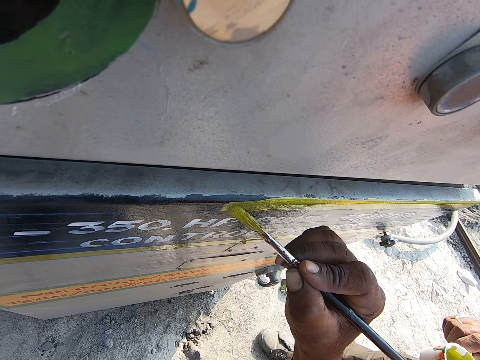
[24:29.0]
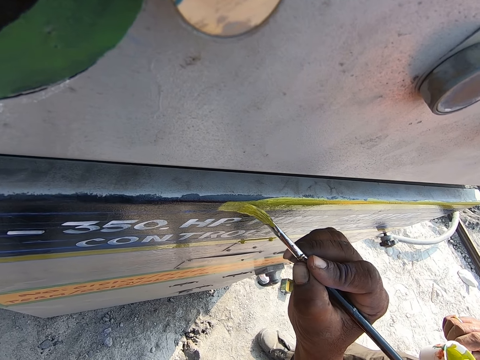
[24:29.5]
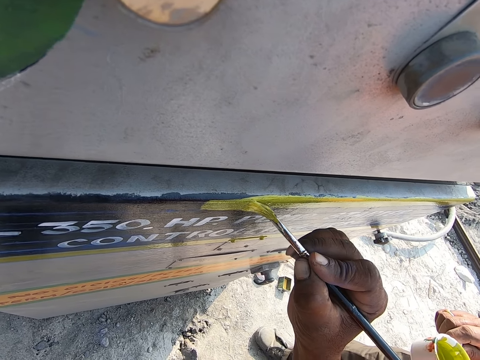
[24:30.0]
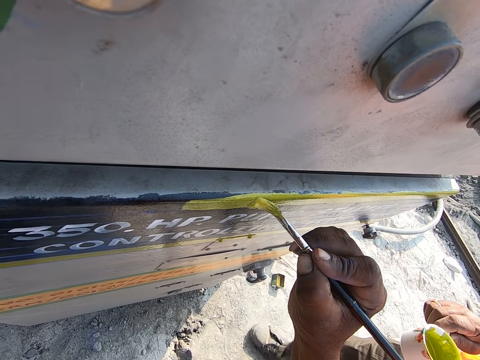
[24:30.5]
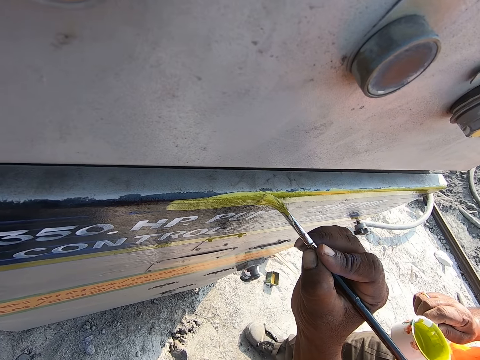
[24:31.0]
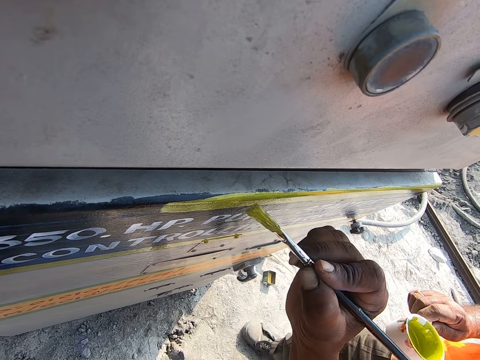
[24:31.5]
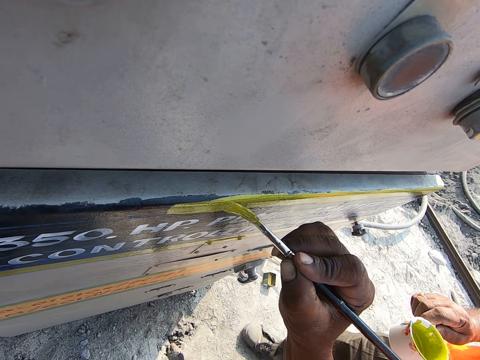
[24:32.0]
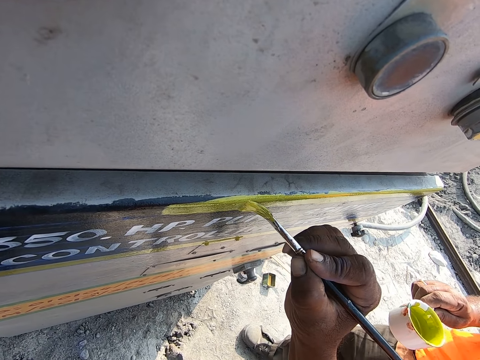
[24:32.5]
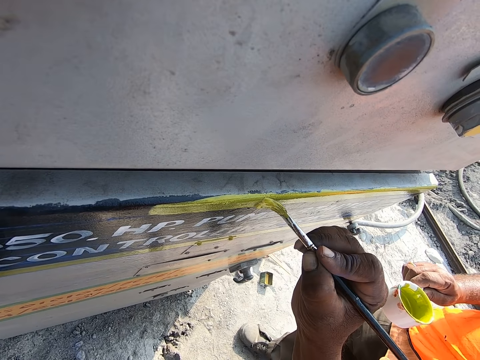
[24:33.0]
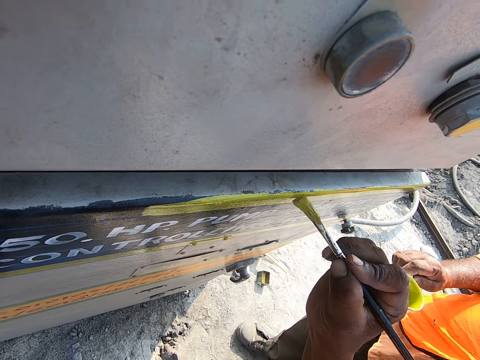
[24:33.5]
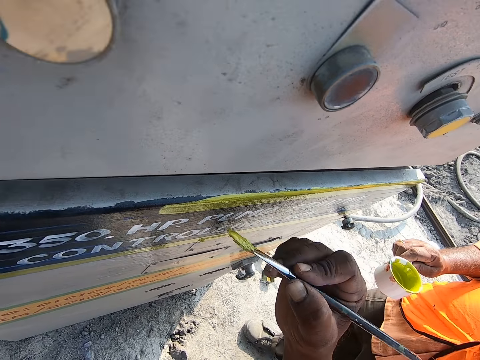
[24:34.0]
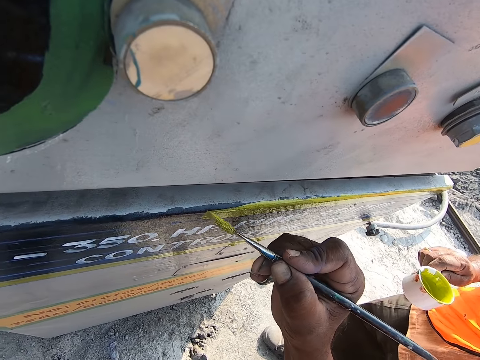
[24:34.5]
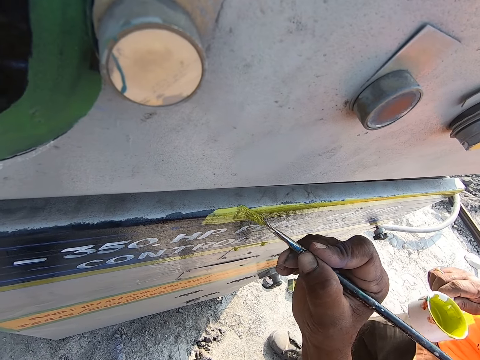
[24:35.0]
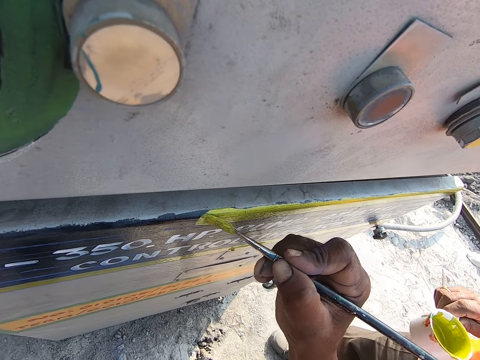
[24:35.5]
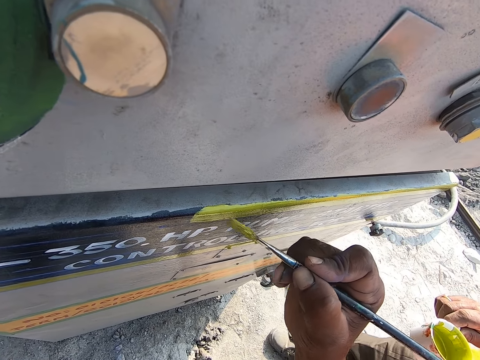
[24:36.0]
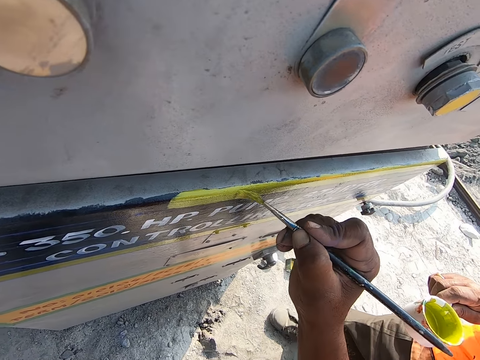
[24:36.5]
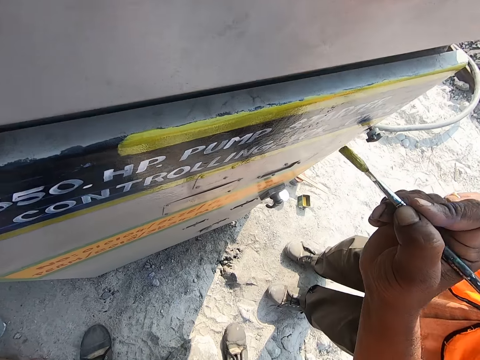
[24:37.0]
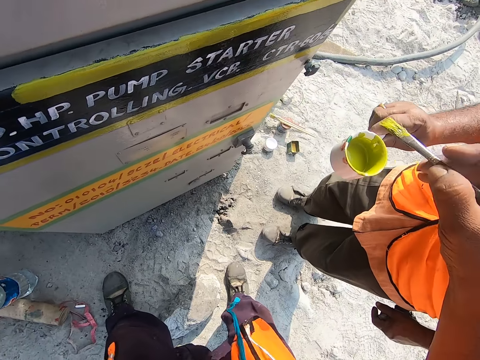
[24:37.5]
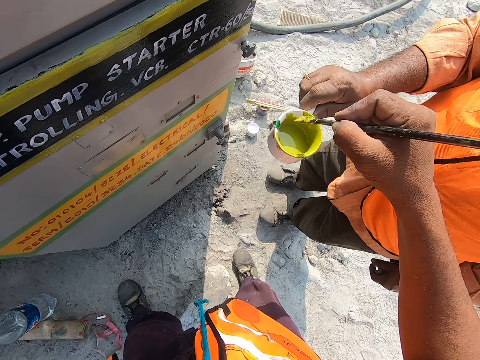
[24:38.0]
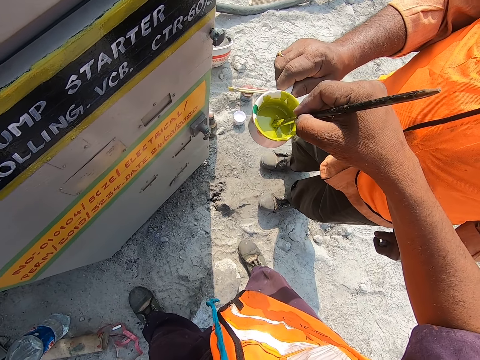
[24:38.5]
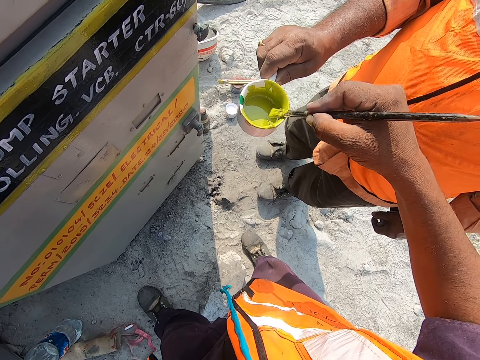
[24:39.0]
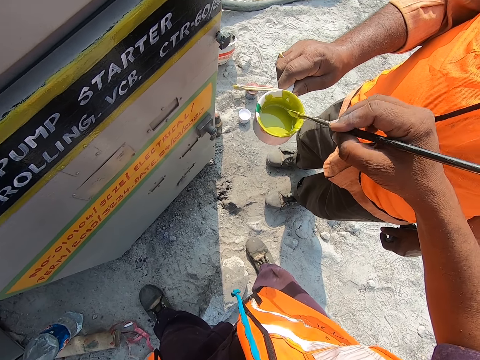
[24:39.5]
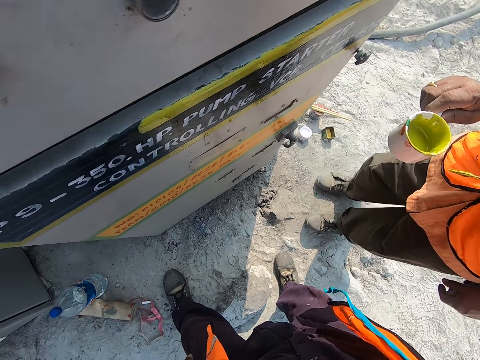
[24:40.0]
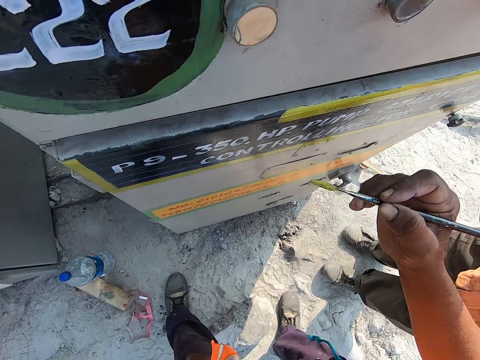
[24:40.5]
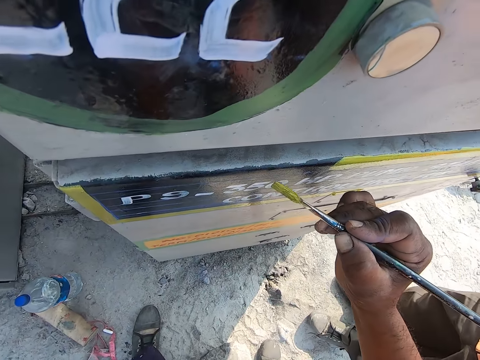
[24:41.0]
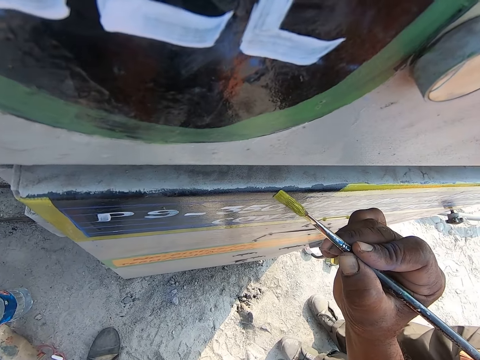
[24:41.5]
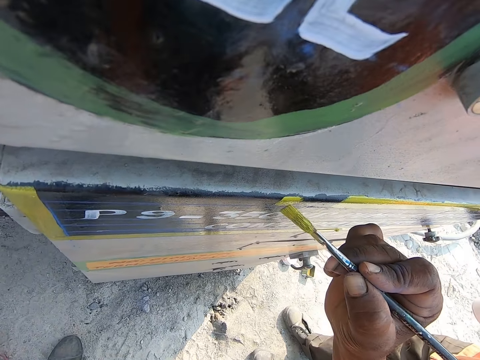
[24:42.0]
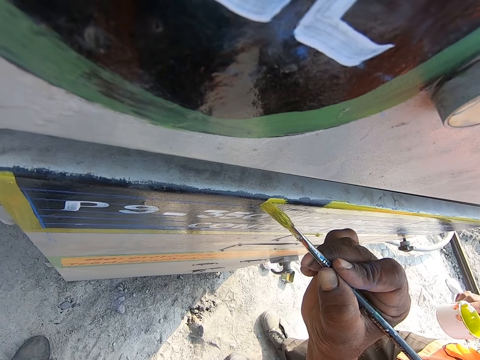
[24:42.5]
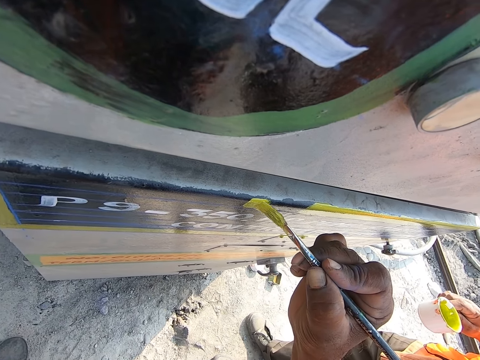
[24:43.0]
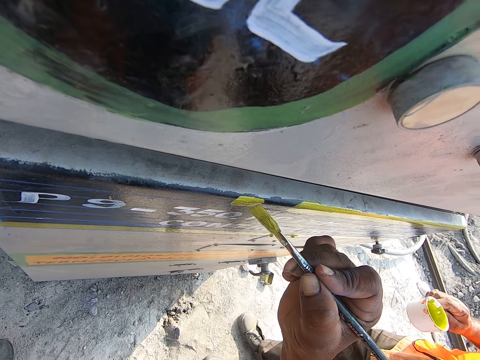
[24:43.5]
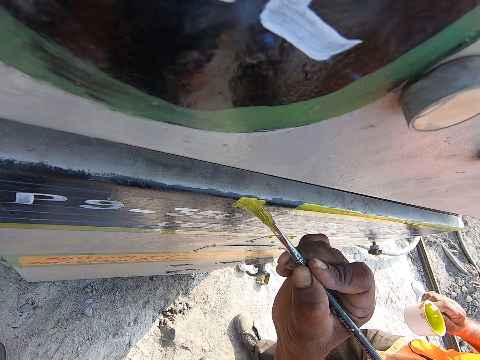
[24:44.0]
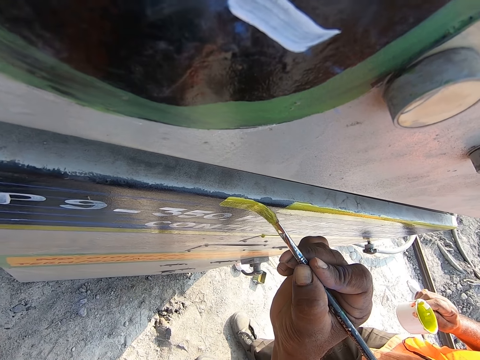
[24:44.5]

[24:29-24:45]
The camera wearer picks the paint. They remove the paint brush from the container. They paint the metal with the paint brush.

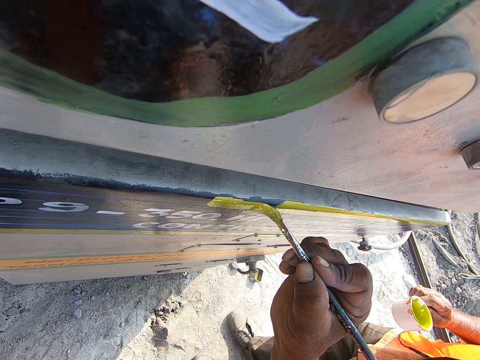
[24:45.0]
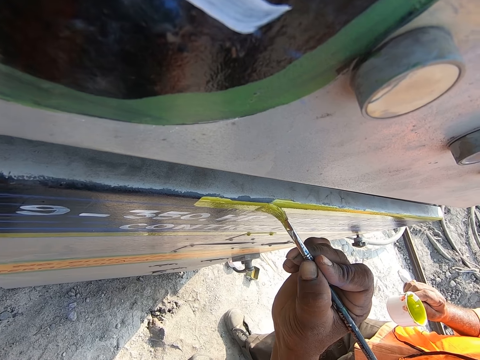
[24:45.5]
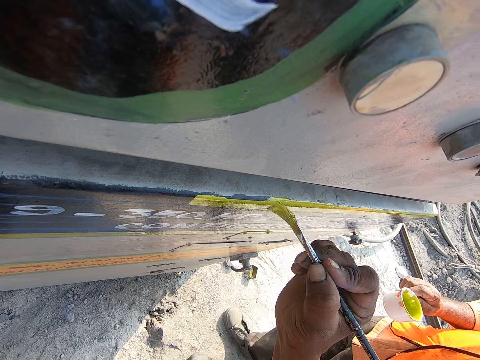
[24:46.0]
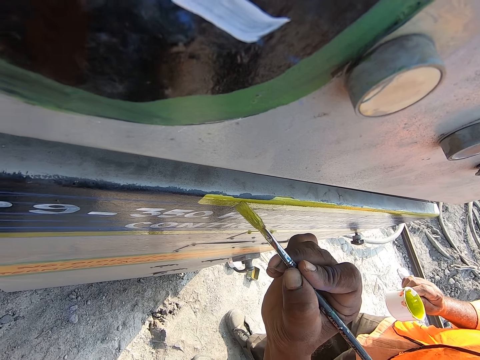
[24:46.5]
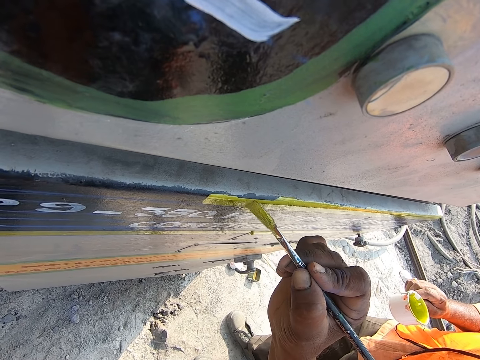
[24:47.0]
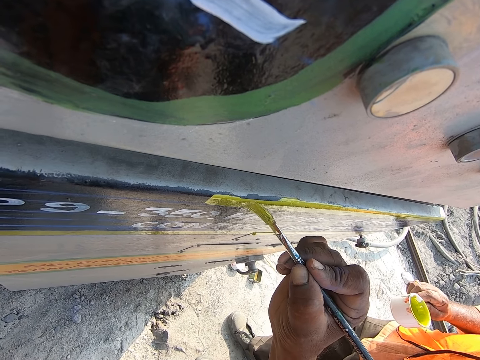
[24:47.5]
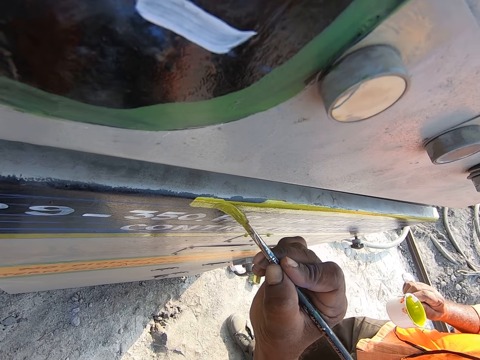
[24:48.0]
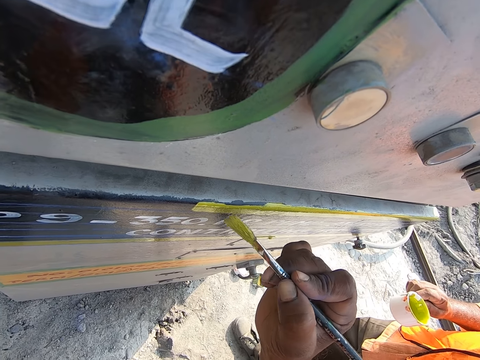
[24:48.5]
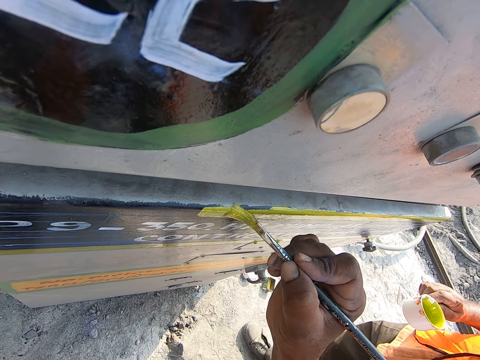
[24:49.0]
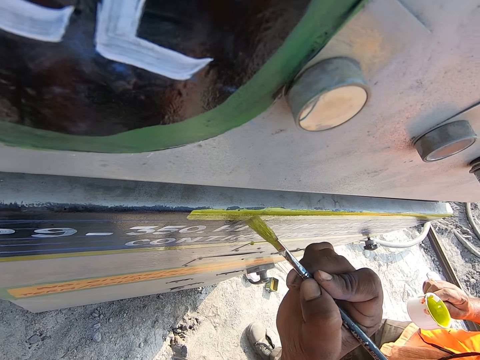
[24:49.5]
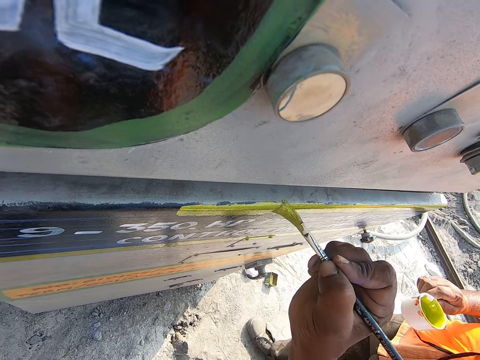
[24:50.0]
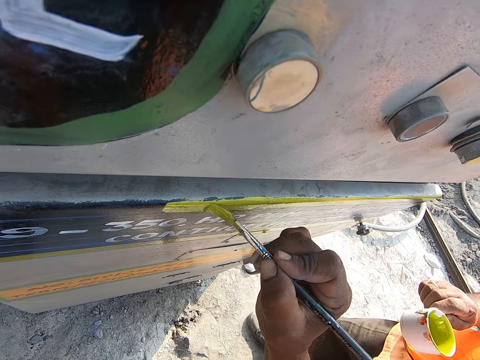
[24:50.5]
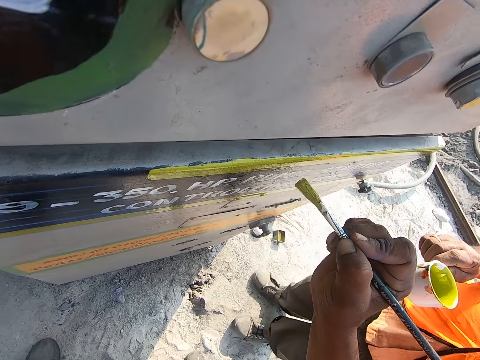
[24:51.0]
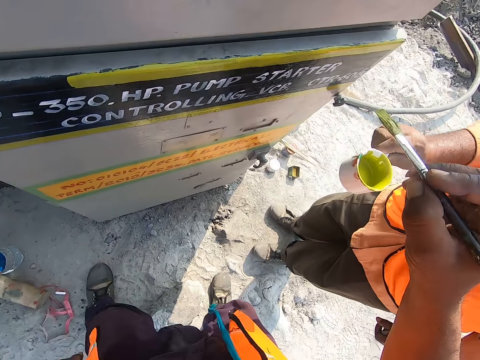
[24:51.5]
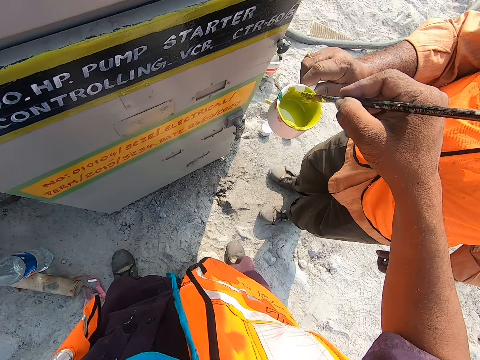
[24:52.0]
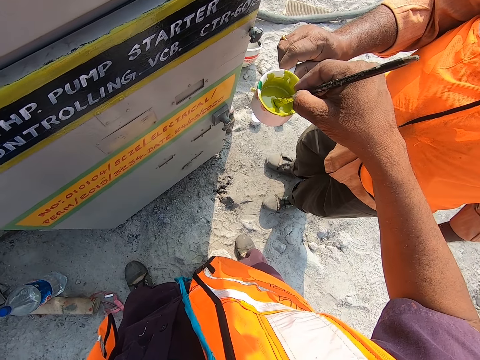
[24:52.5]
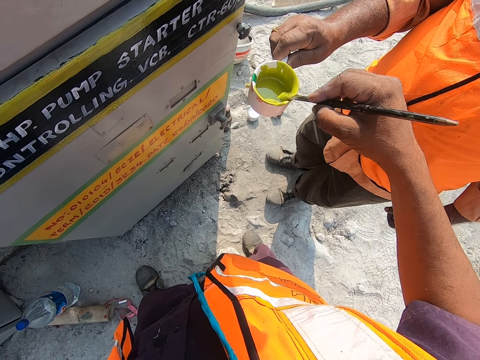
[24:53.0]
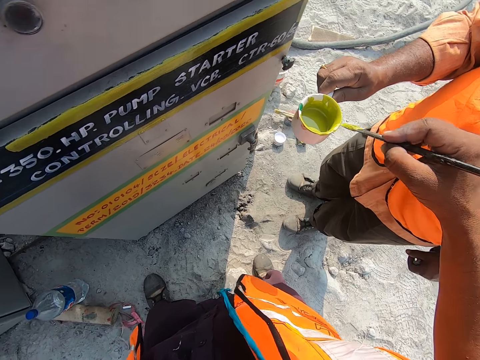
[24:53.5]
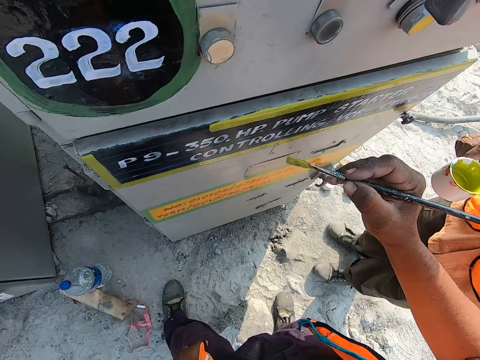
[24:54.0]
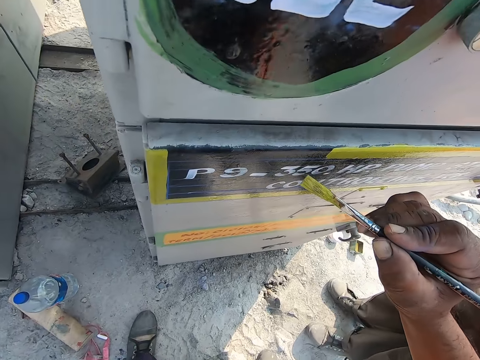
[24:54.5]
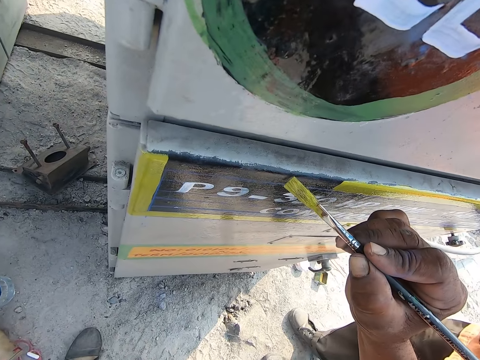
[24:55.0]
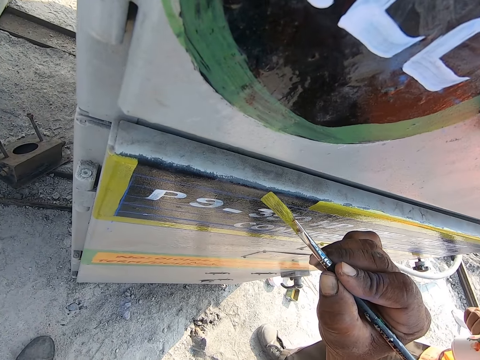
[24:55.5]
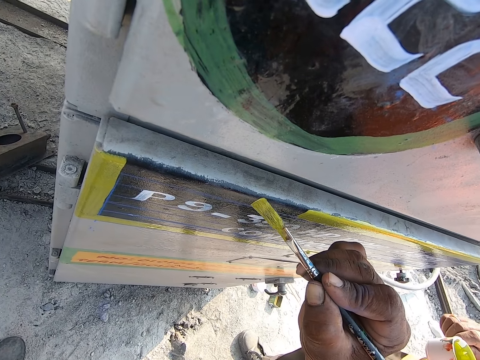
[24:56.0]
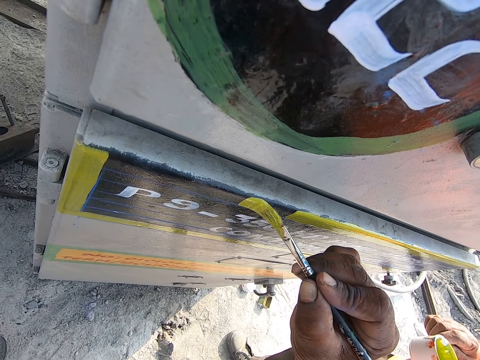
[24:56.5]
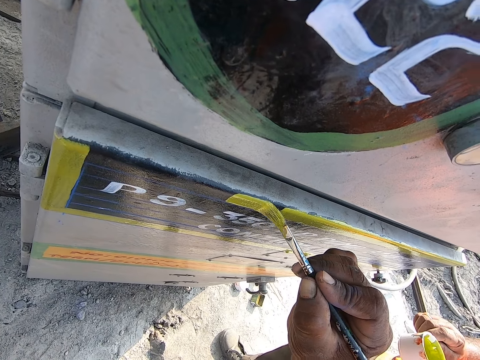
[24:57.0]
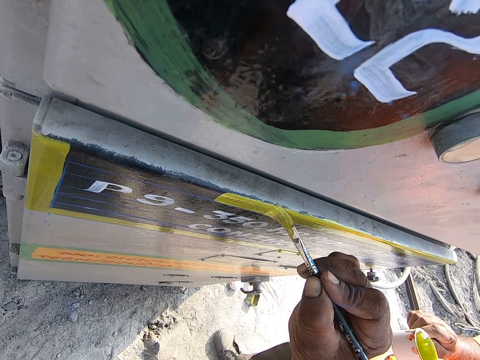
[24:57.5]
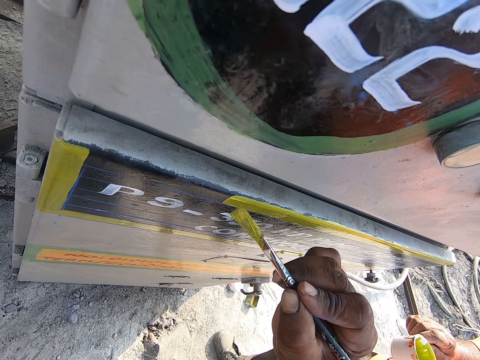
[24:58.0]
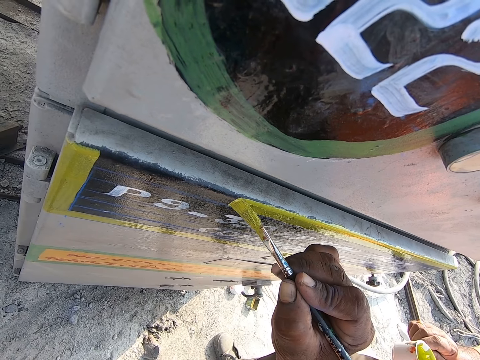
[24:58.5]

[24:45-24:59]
The camera wearer picks the paint. They dip the paint brush in the paint. They remove the paint brush from the container. They paint the metal with the paint brush.
